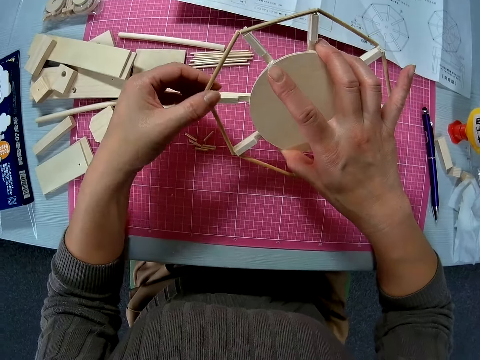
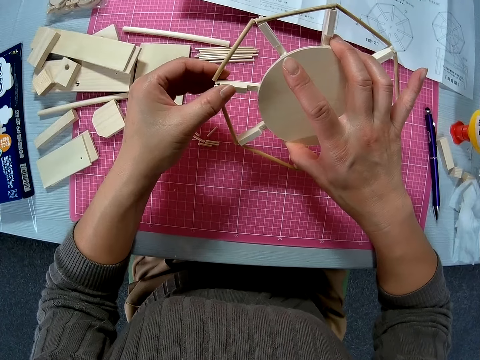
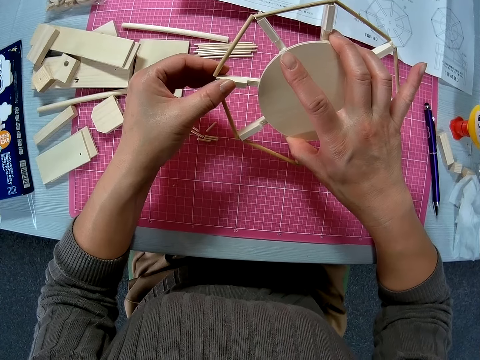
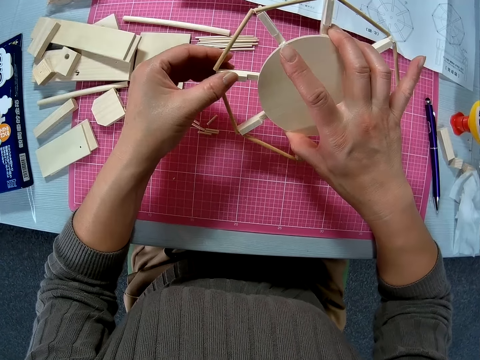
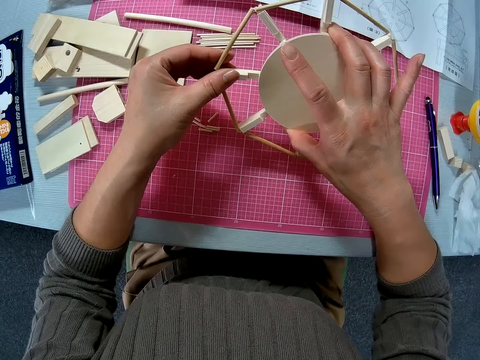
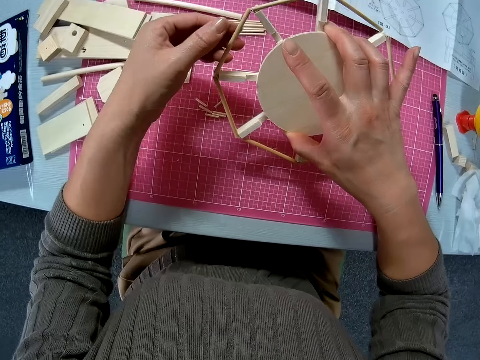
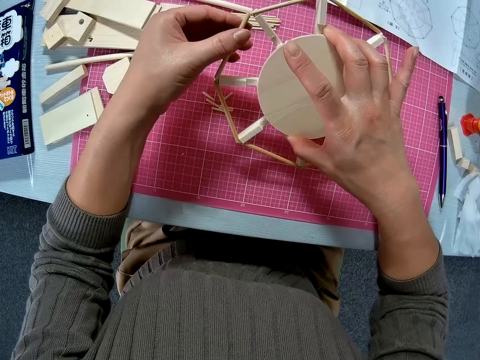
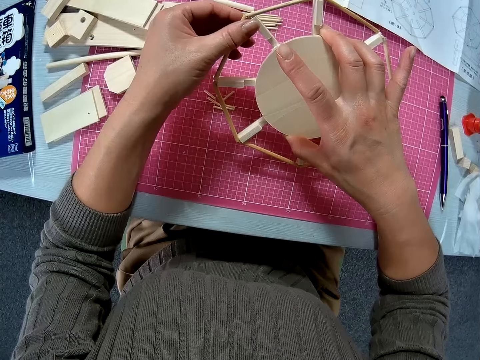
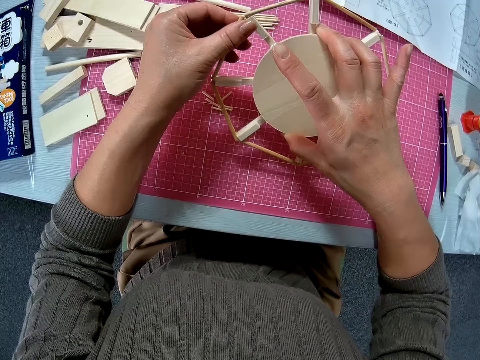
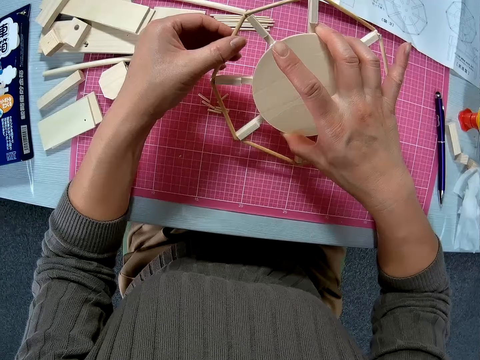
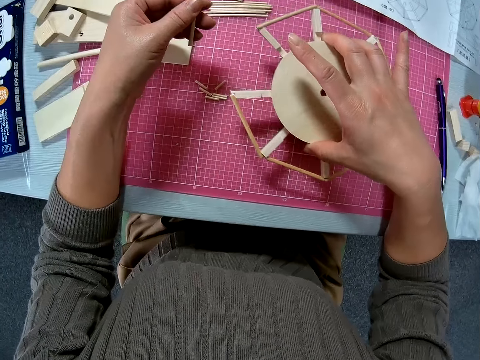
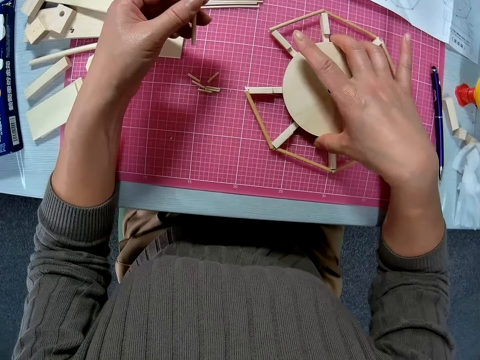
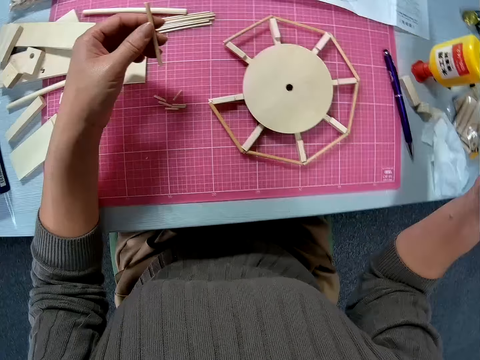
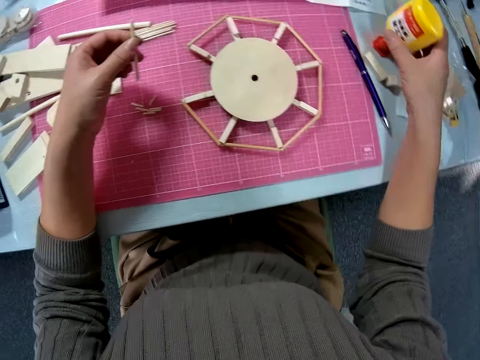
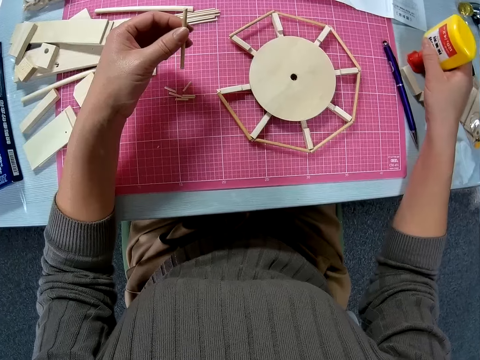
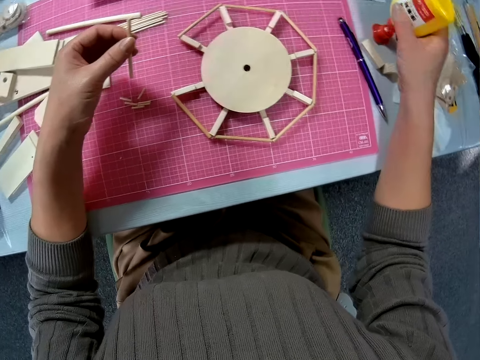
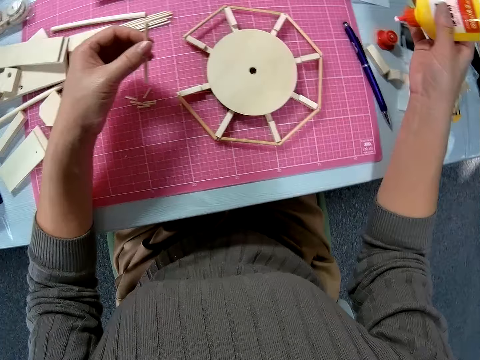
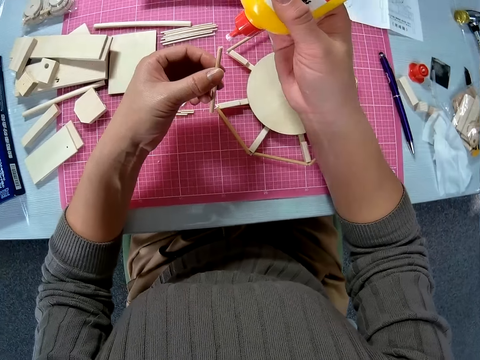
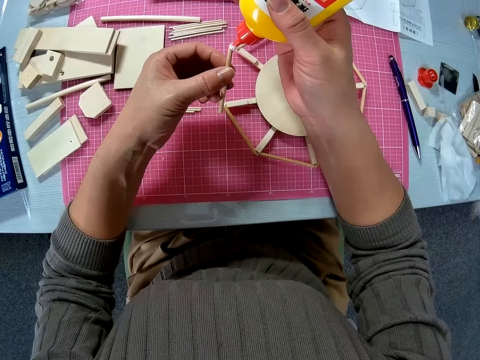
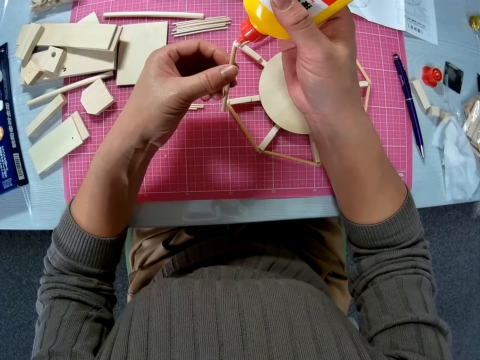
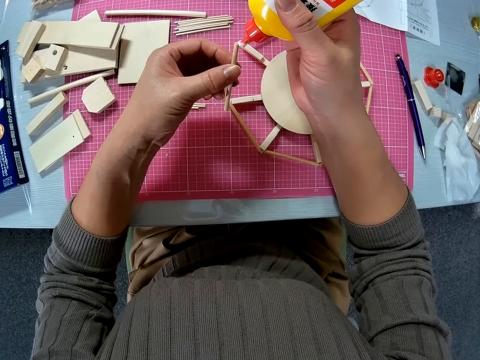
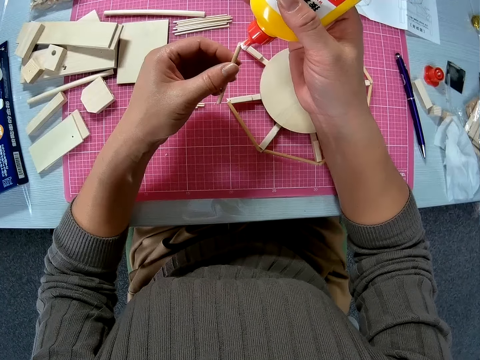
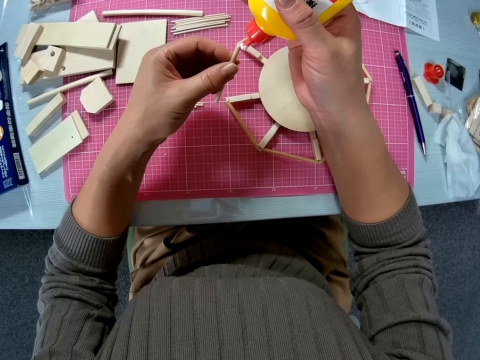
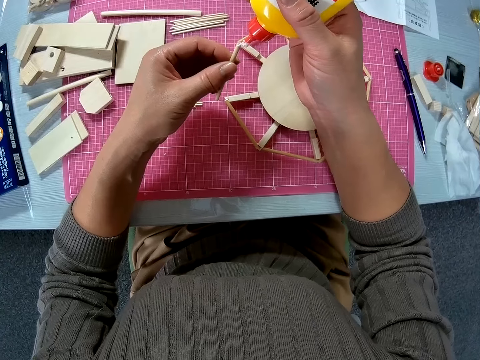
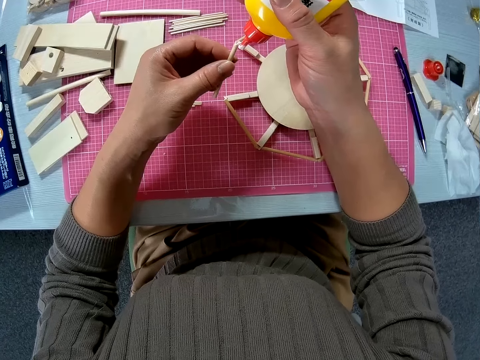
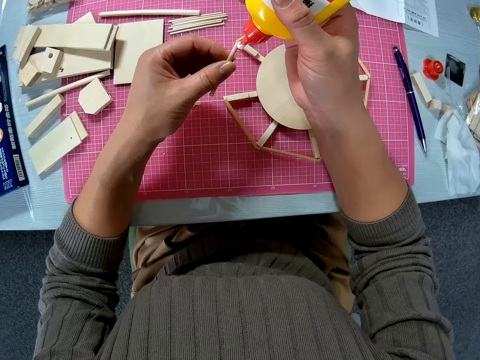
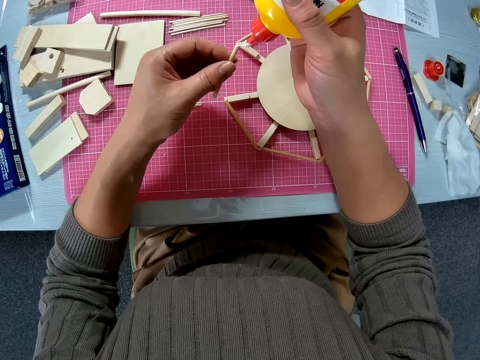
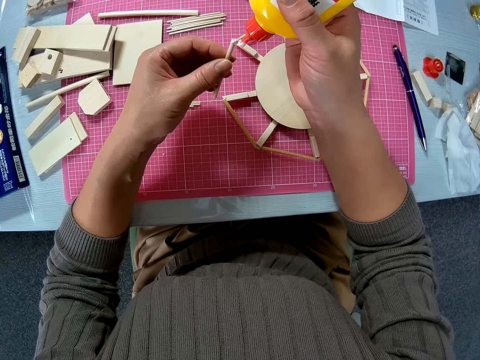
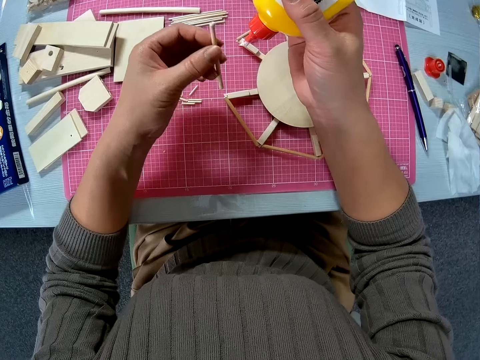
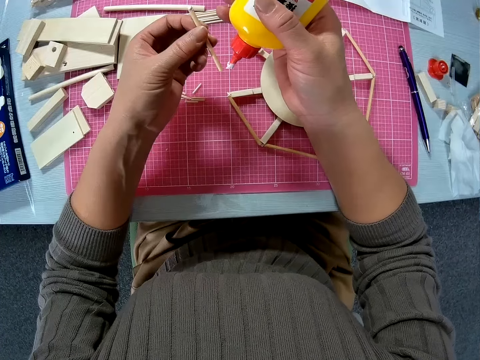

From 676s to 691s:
The camera wearer holds the wooden Ferris wheel model or woodwork with both their hands. They adjust the woodwork in their hands. They press on the piece of wood with their hand. They move their hand forwards. They pull on the piece of wood with their hand. They remove a piece of wood from the woodwork. They place the wooden Ferris wheel model on the cutting mat. They move their hand backwards. They pick up the bottle of glue with their hand from the table. They move the bottle of glue towards them. They apply glue on the piece of wood.

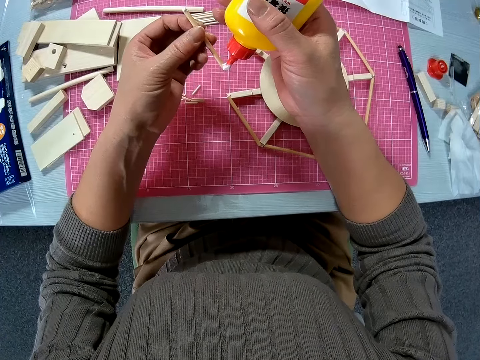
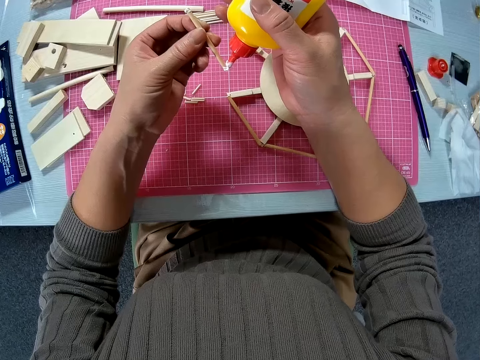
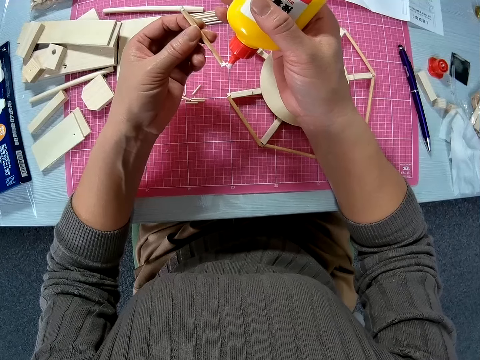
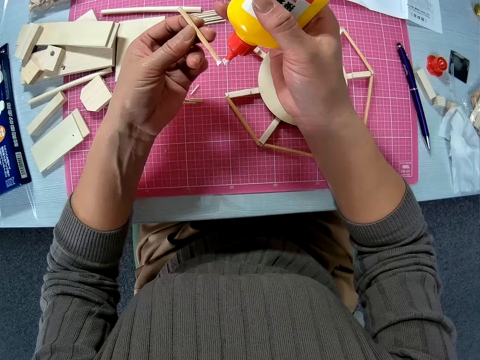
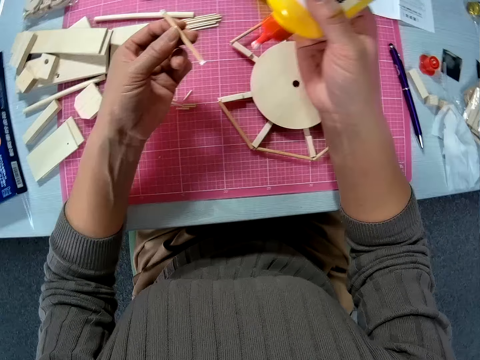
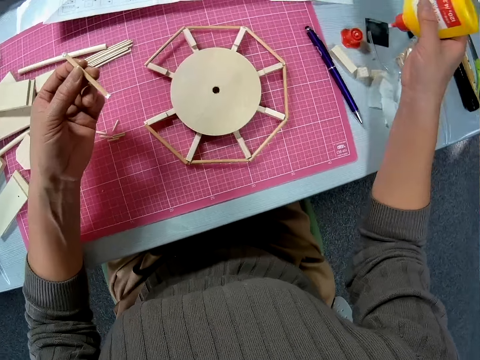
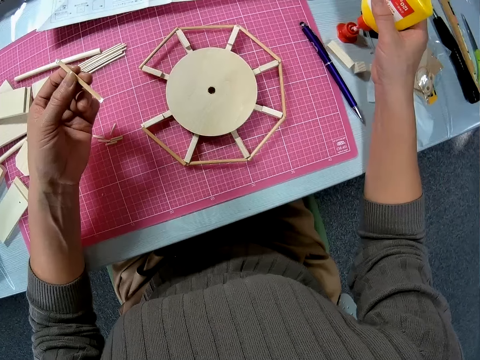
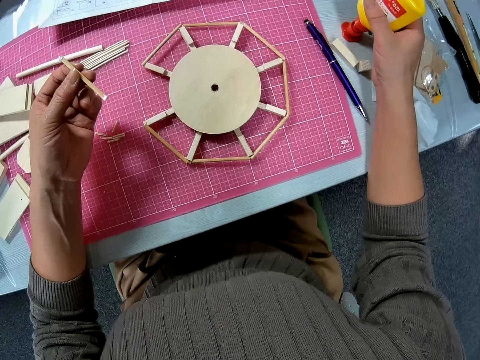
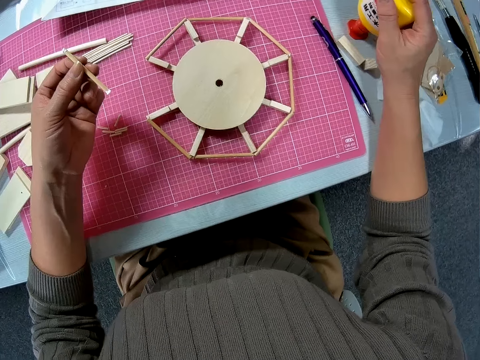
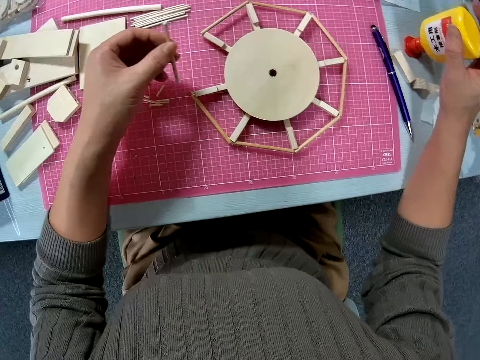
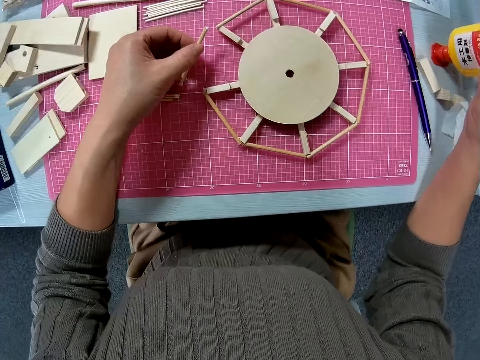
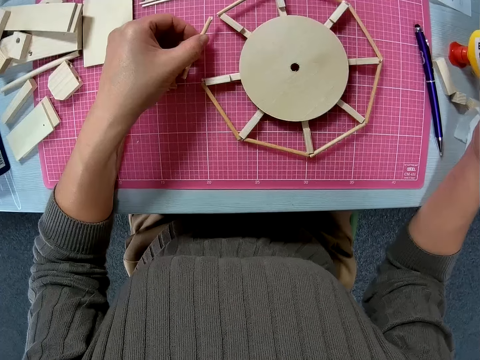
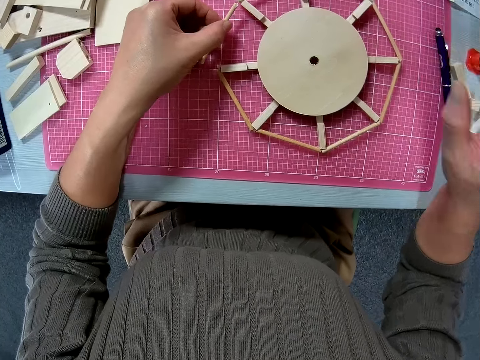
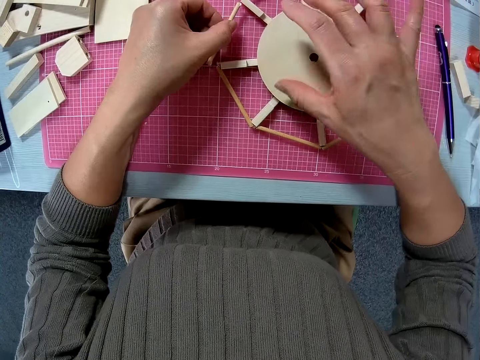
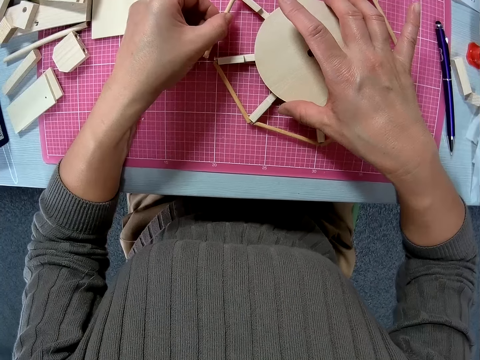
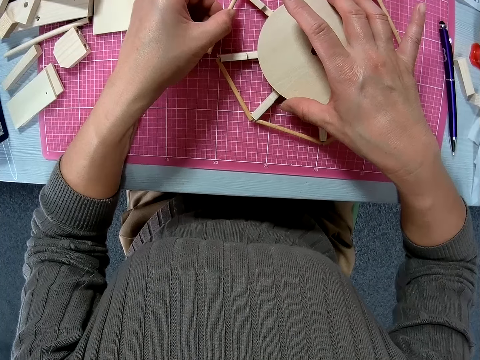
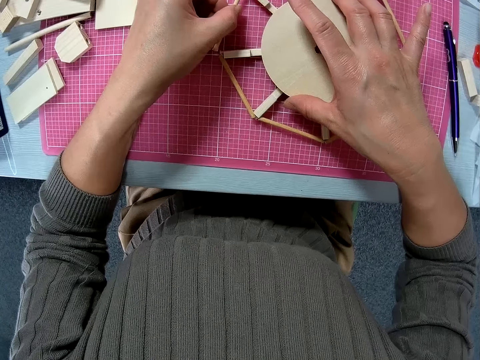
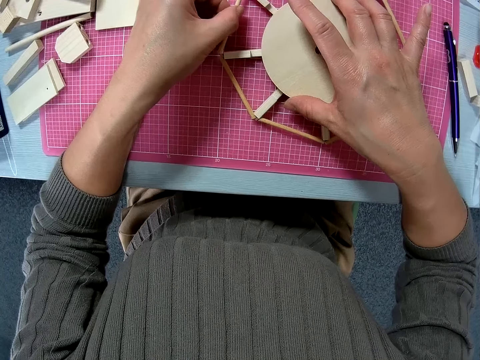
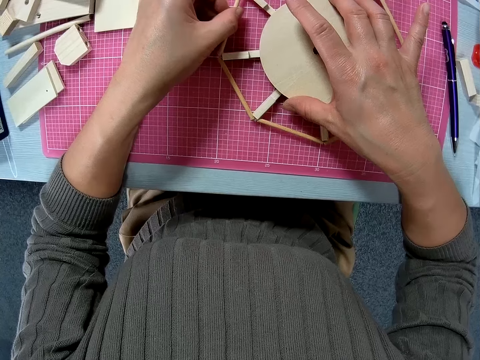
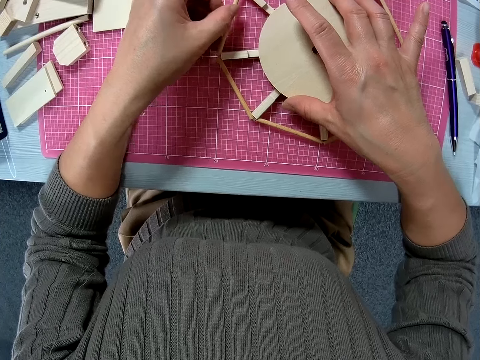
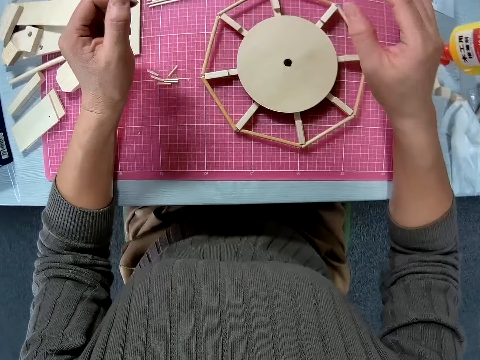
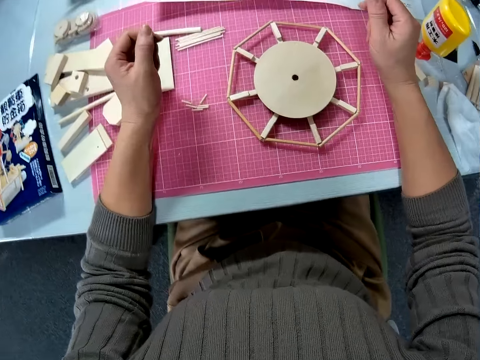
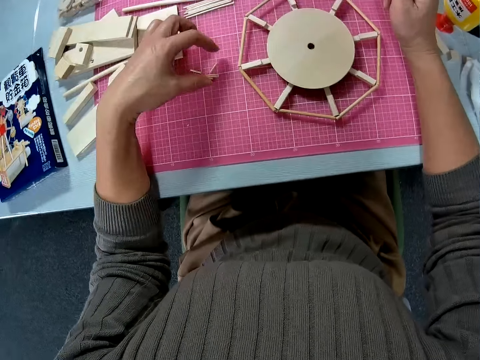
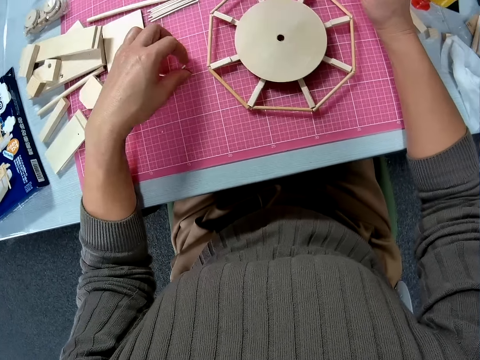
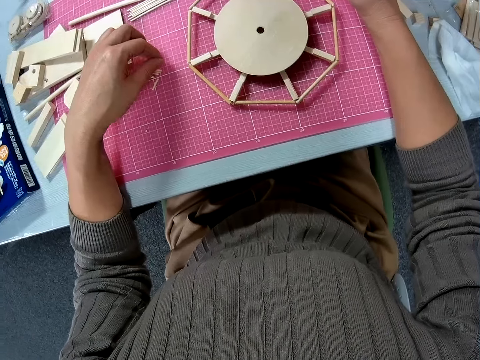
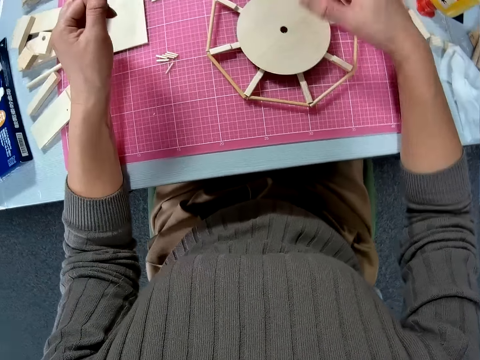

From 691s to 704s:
The camera wearer moves their hand backwards. They drop the bottle of glue on the table. They return the bottle of glue to its original position. They lower their hand towards the wooden Ferris wheel model. They move their hand towards them. They place their hand on the wooden Ferris wheel model. They stick the piece of wood on the wooden Ferris wheel model on the table. They let go of the wooden Ferris wheel model. They move the pieces of wood backwards on the table with their left hand.
